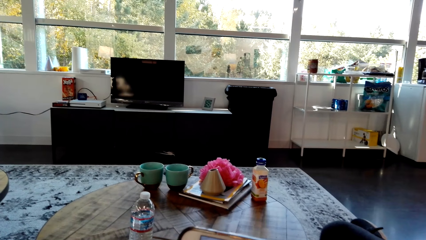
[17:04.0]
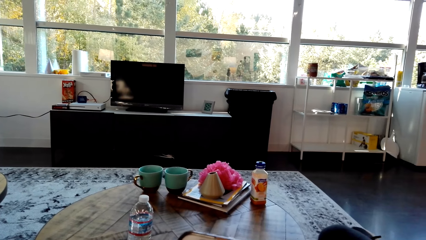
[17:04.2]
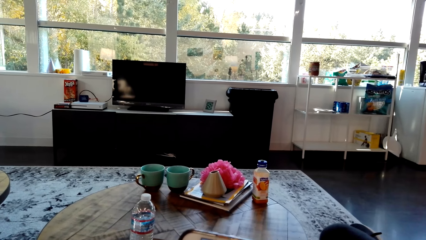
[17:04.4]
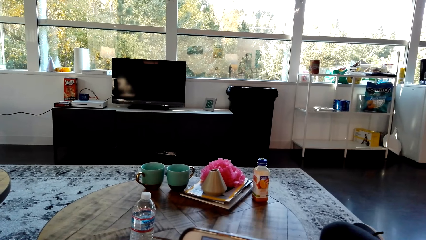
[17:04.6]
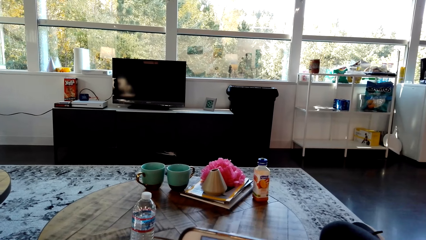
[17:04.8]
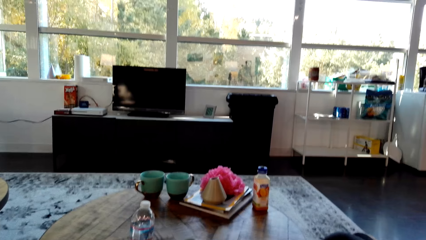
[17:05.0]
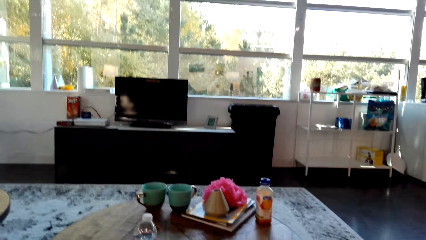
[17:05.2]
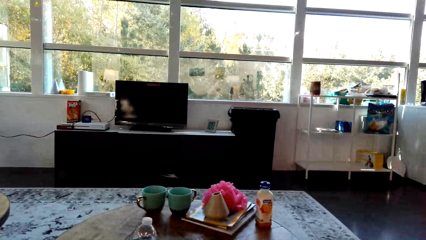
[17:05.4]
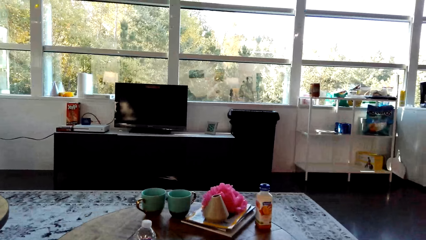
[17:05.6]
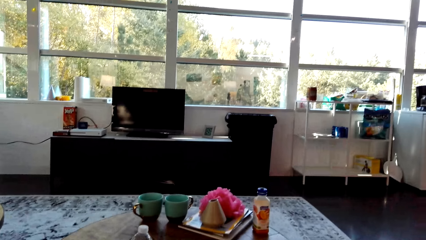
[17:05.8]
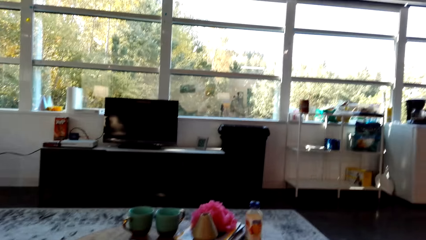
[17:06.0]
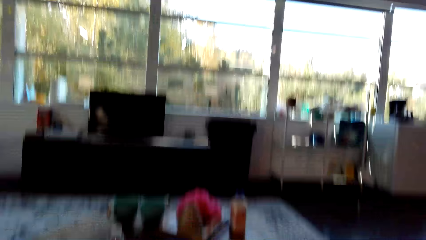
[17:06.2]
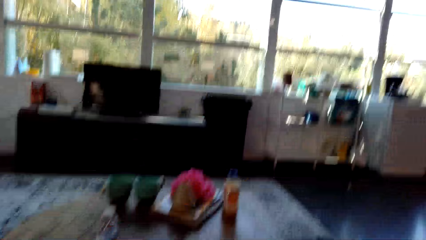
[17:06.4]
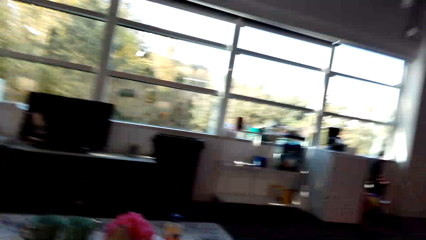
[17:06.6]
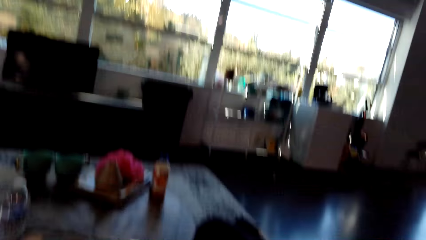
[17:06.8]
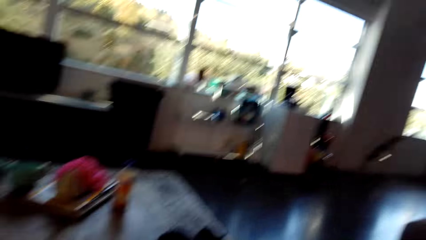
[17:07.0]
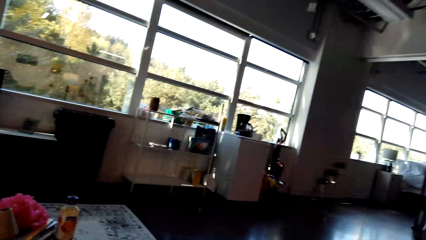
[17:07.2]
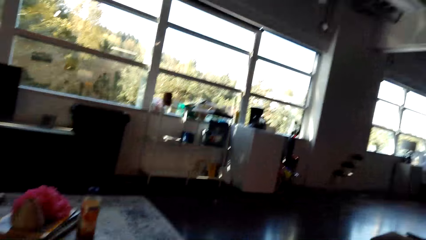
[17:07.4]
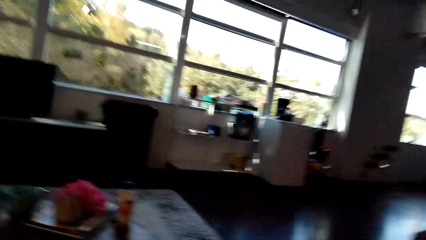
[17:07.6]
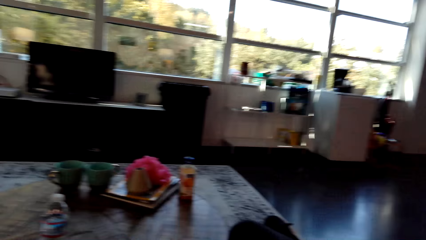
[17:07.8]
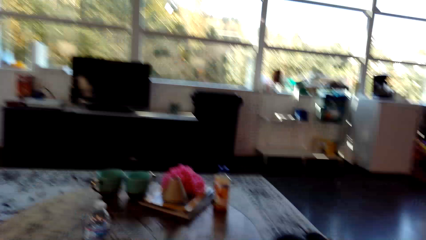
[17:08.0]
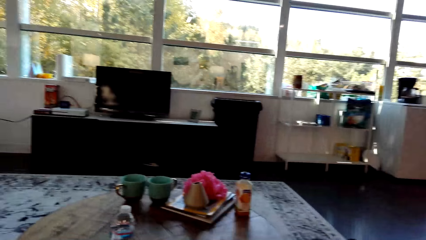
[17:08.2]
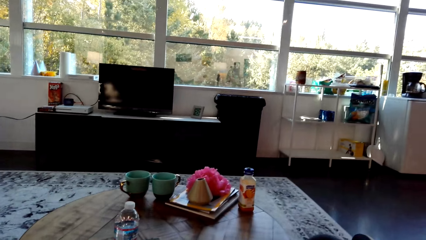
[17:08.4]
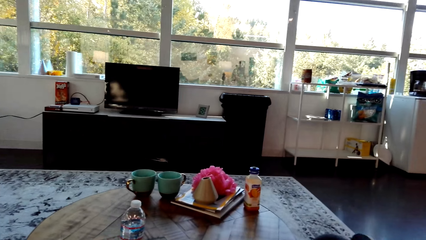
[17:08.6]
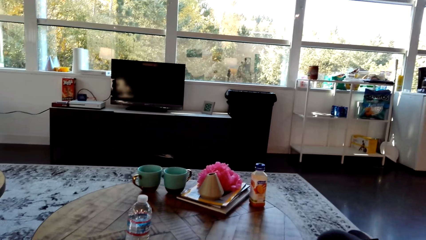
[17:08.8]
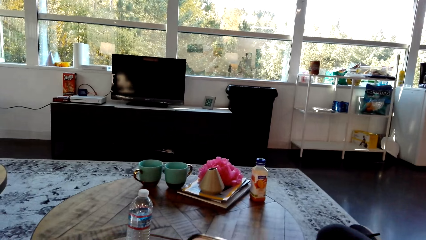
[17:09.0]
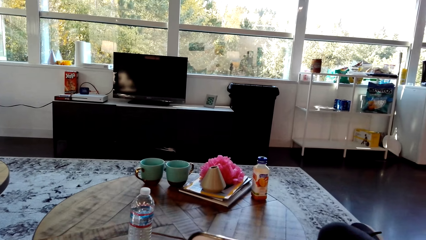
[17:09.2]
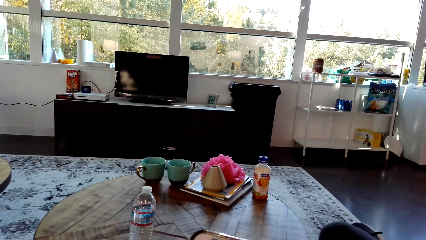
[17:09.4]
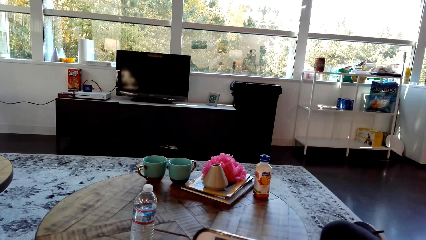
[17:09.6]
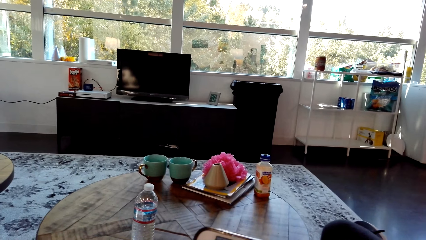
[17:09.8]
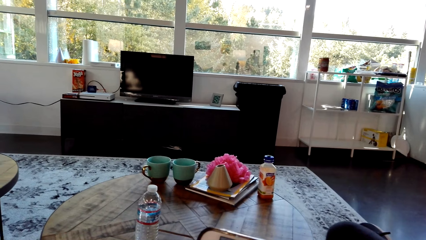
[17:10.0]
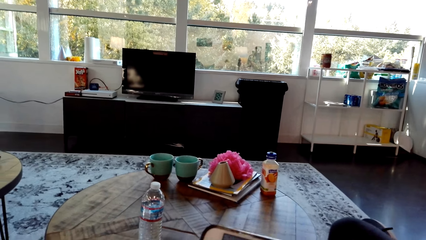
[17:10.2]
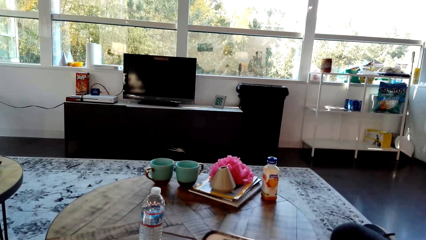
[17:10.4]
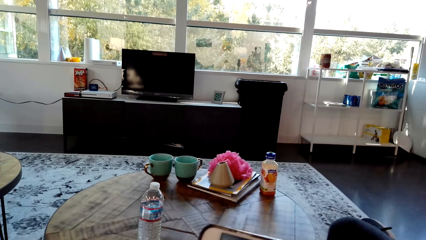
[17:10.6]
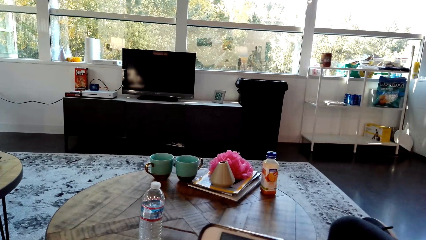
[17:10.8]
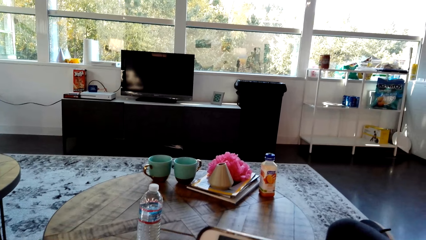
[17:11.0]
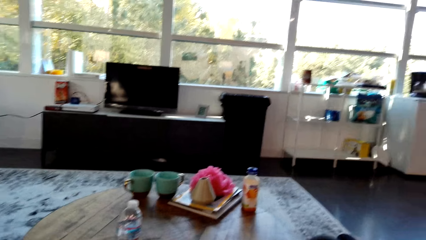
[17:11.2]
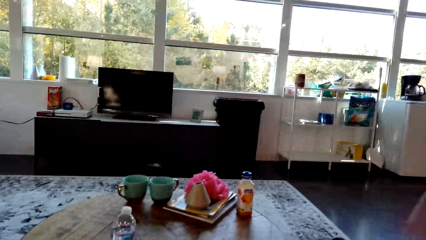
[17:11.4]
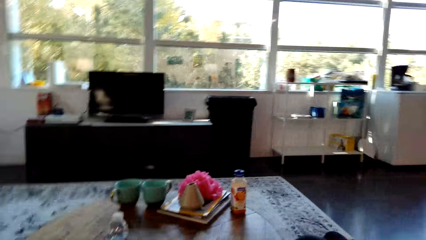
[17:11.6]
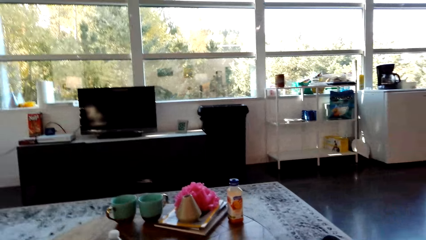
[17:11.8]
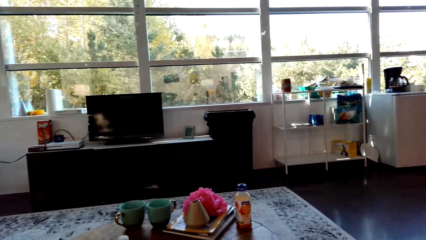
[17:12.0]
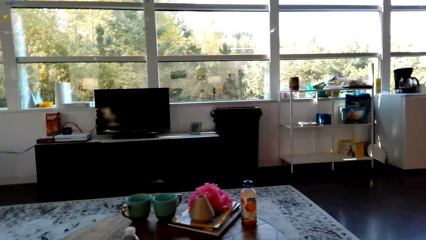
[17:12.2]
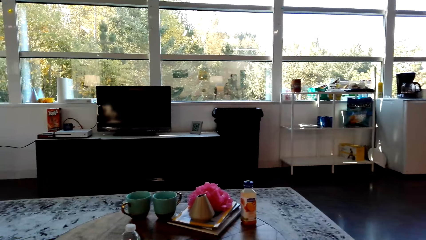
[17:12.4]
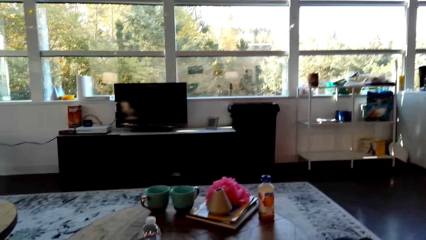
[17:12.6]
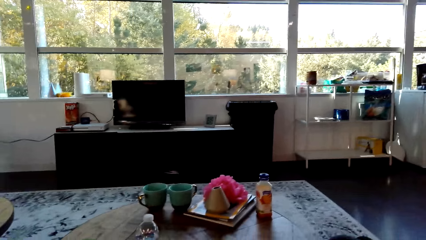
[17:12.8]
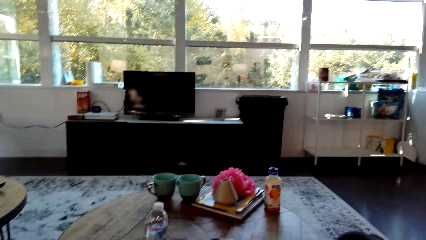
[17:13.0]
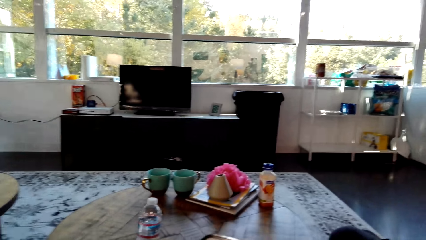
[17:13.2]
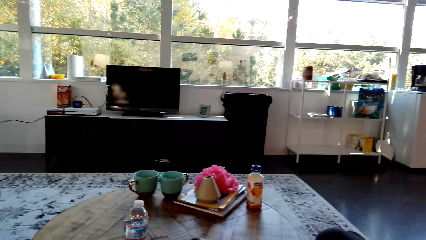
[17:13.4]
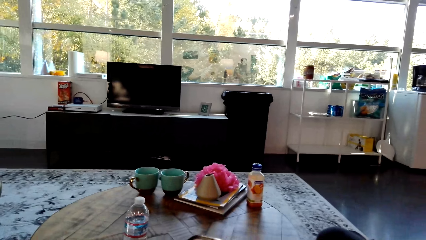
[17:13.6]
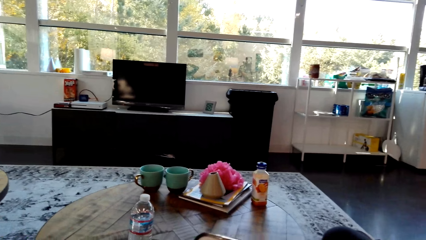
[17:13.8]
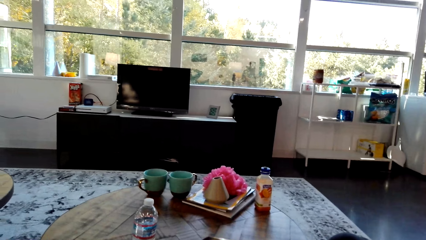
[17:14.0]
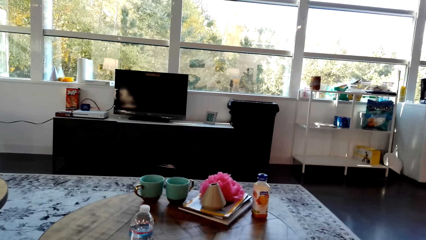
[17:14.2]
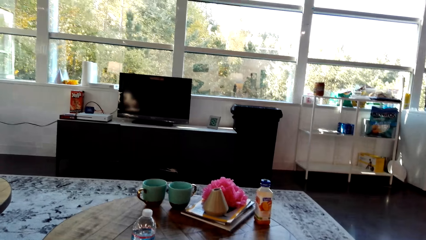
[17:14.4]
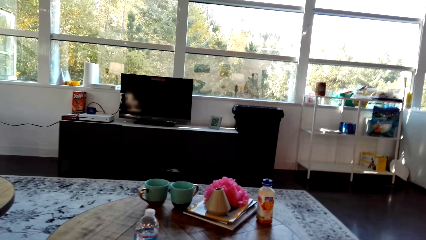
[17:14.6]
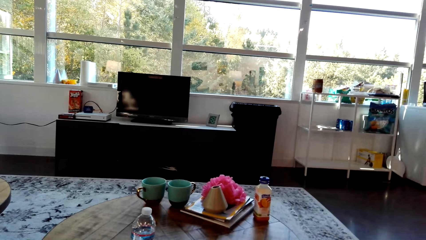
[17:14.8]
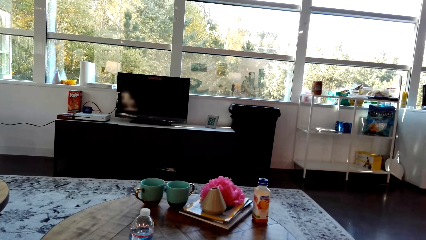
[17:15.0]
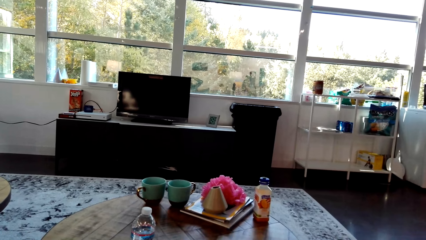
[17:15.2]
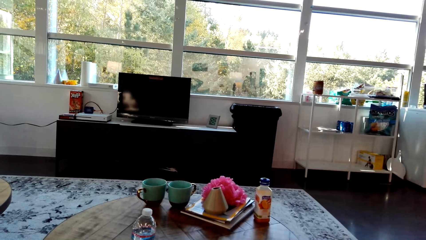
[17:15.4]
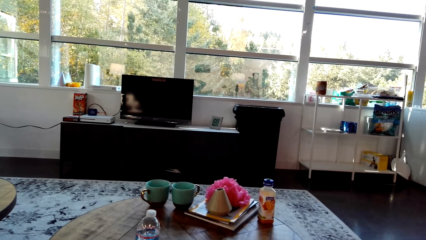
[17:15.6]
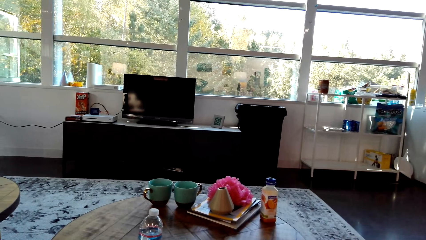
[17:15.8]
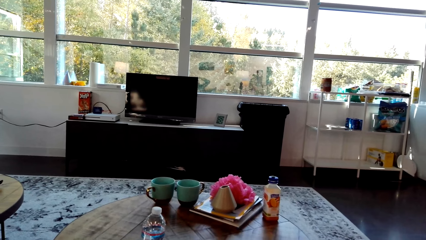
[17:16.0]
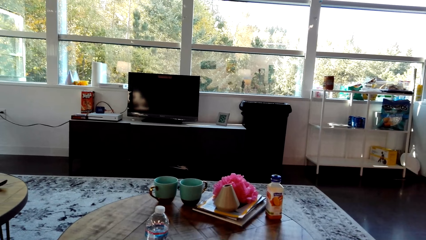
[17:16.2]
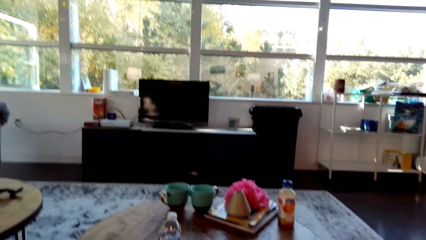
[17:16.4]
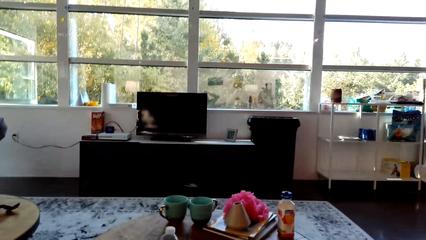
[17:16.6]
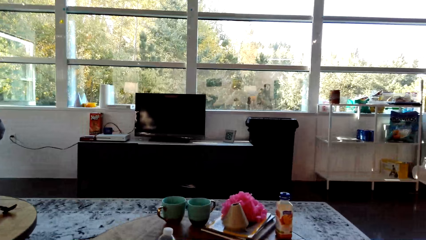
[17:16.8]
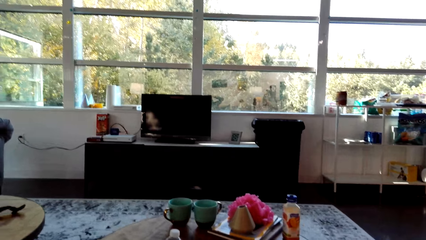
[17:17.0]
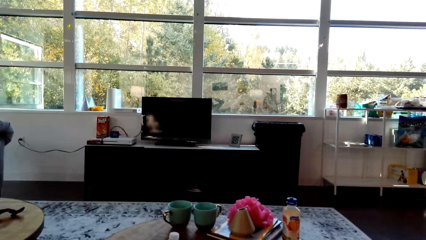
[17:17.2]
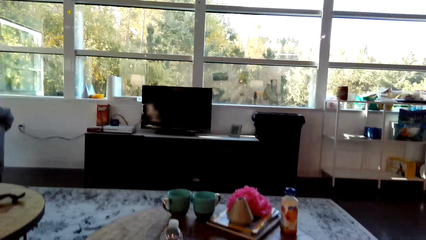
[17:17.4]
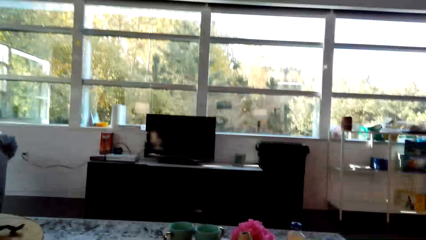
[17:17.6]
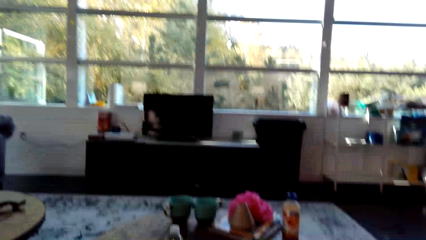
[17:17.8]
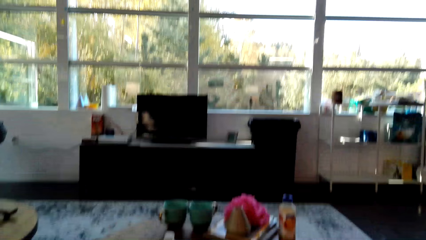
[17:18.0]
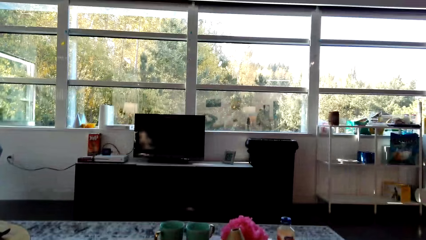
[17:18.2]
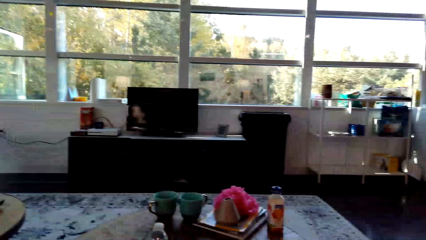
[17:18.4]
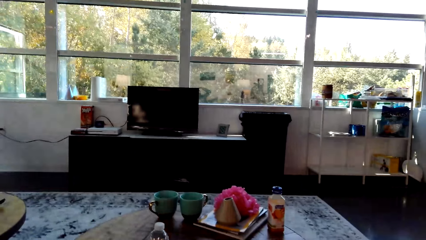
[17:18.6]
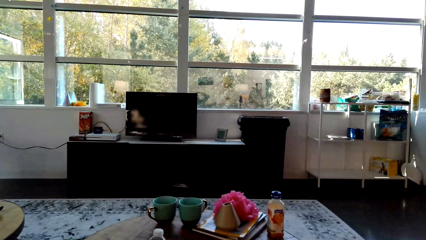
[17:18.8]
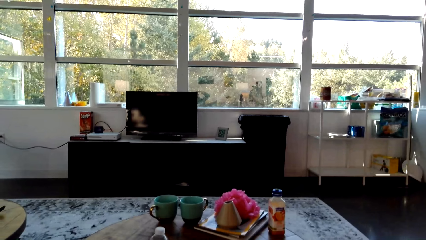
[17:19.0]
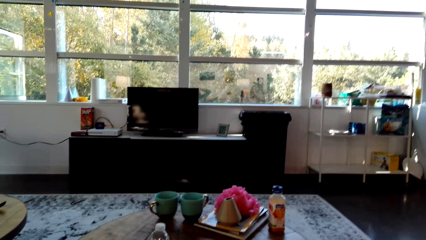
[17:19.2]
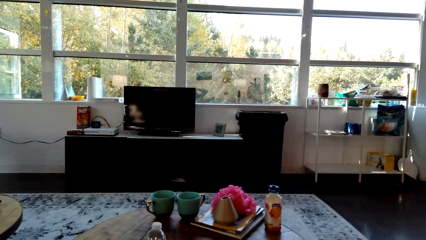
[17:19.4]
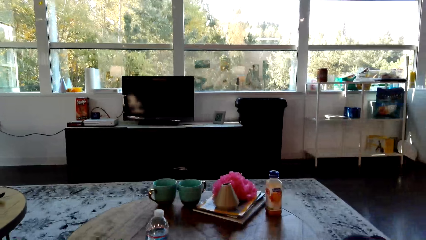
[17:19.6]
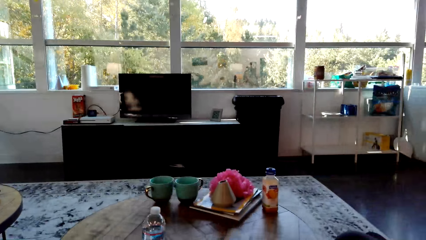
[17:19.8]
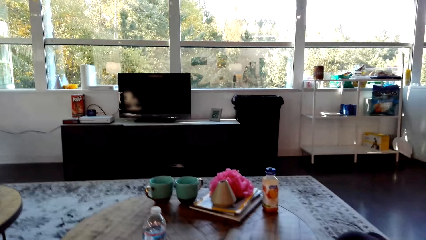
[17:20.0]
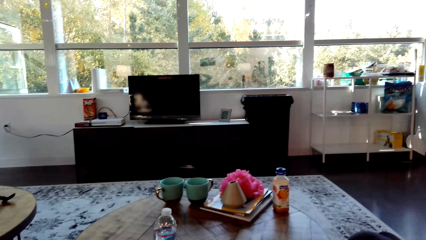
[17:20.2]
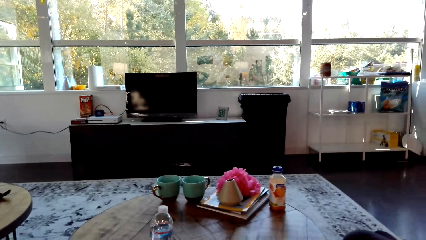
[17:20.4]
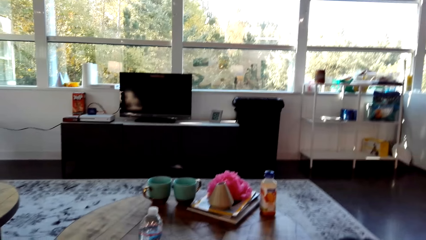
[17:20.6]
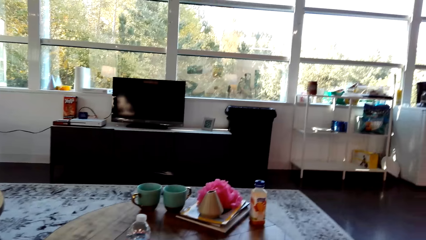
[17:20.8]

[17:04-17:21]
The camera wearer looks around in the house. They watch a video on the phone. They look around in the house.
